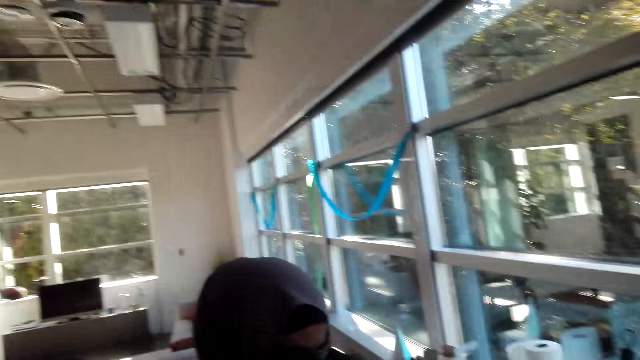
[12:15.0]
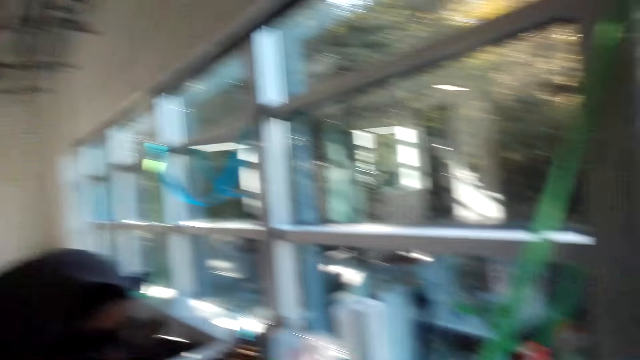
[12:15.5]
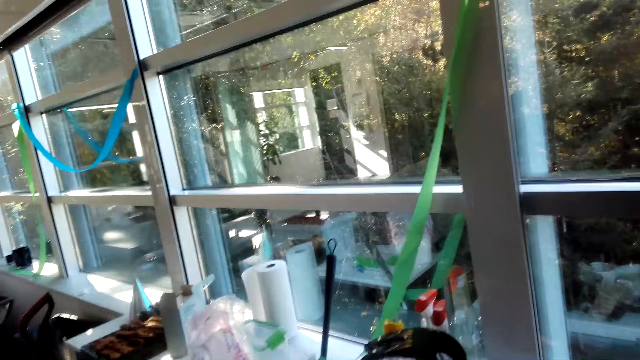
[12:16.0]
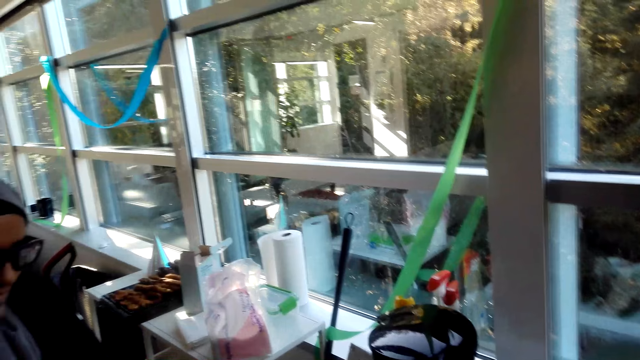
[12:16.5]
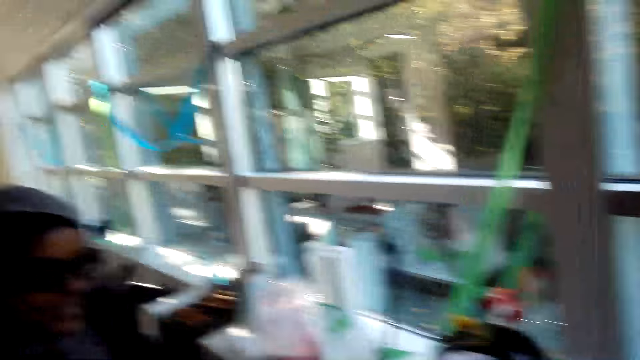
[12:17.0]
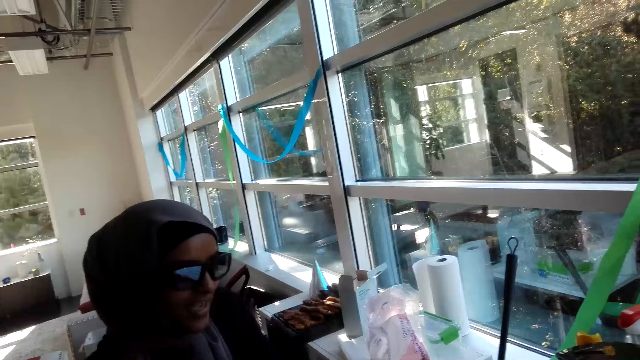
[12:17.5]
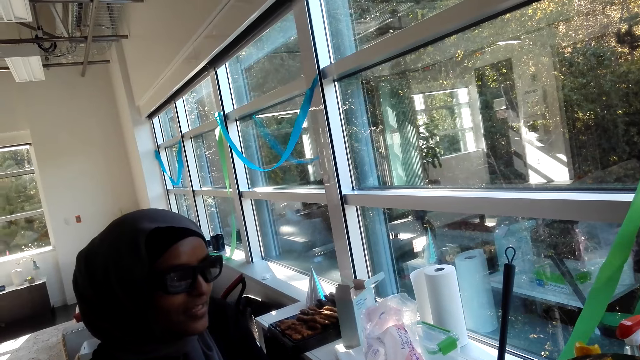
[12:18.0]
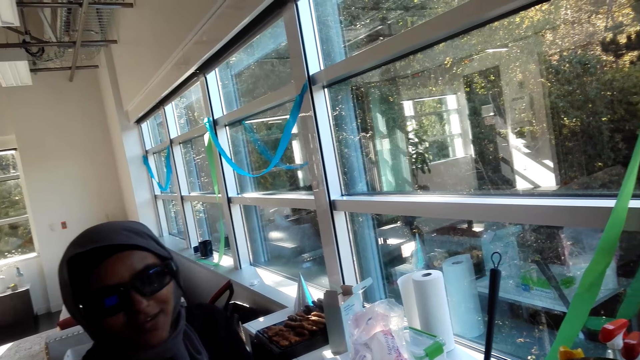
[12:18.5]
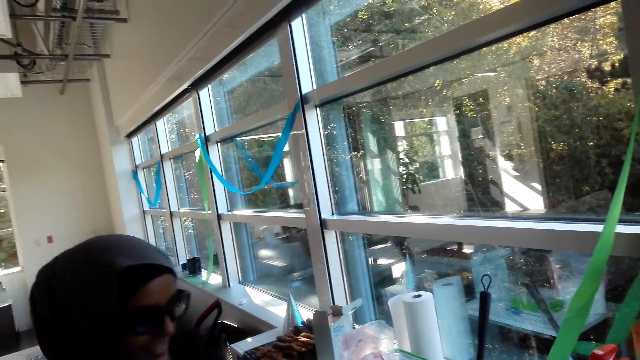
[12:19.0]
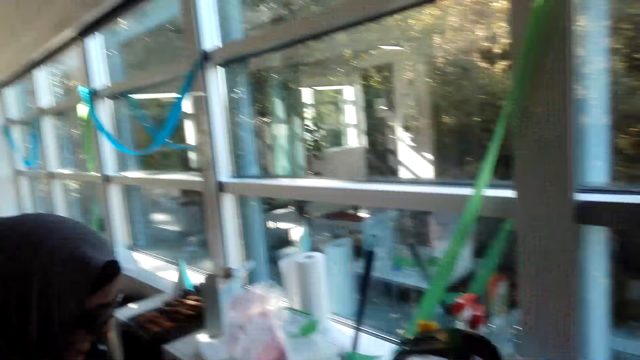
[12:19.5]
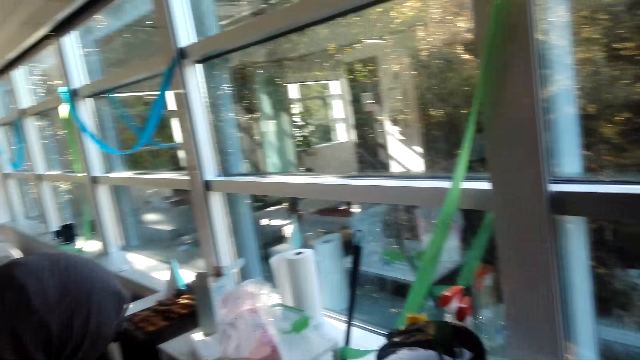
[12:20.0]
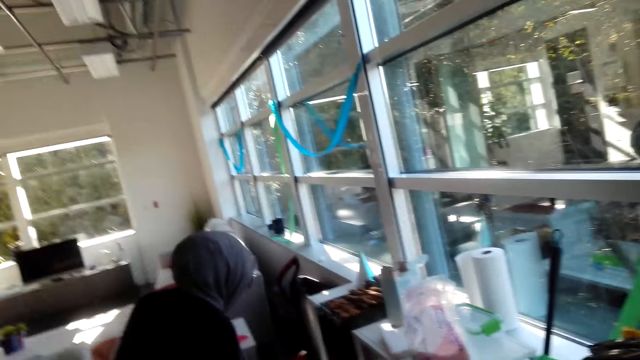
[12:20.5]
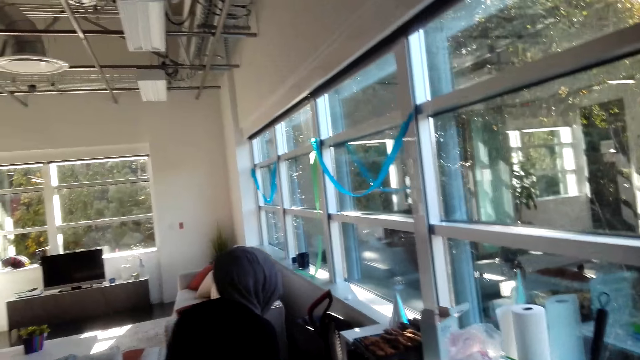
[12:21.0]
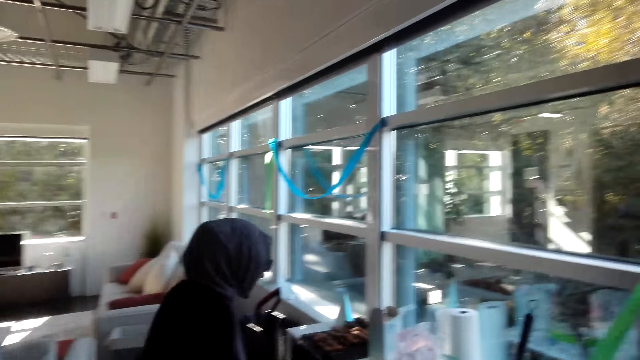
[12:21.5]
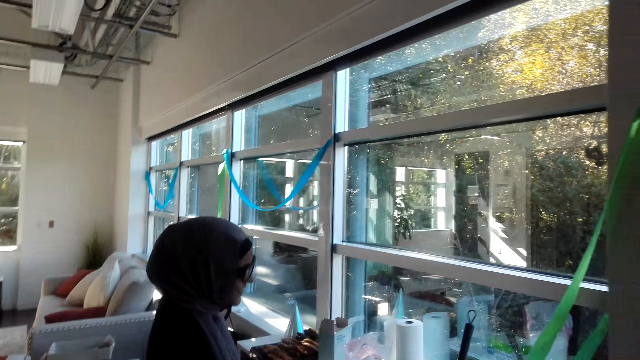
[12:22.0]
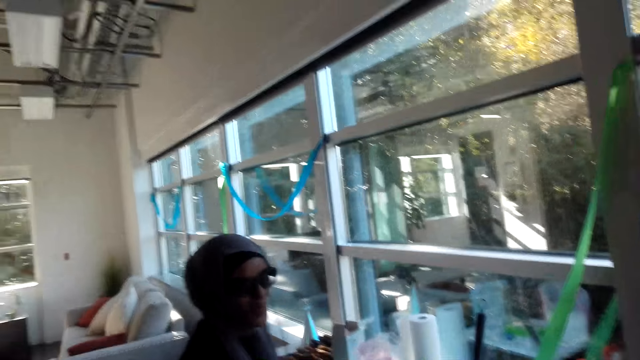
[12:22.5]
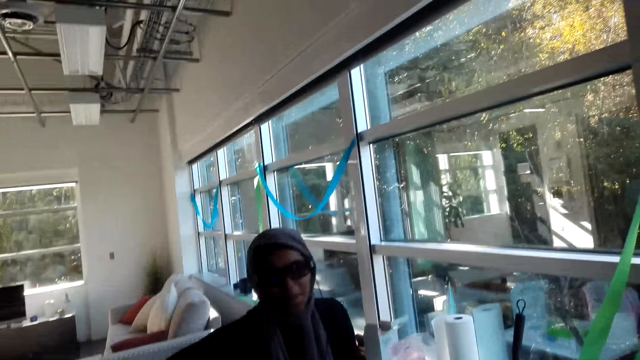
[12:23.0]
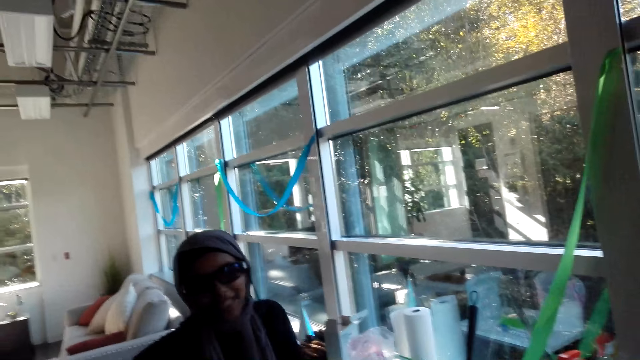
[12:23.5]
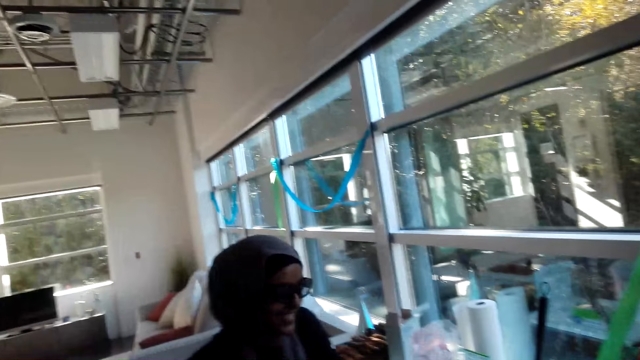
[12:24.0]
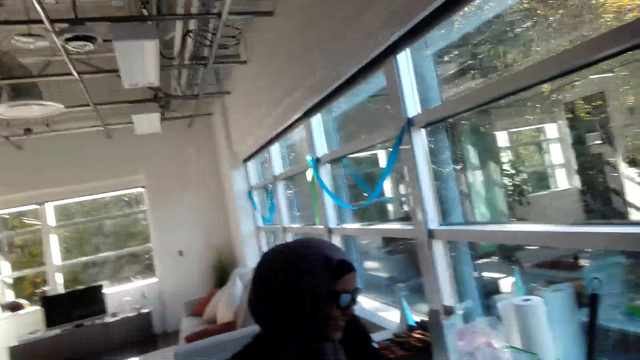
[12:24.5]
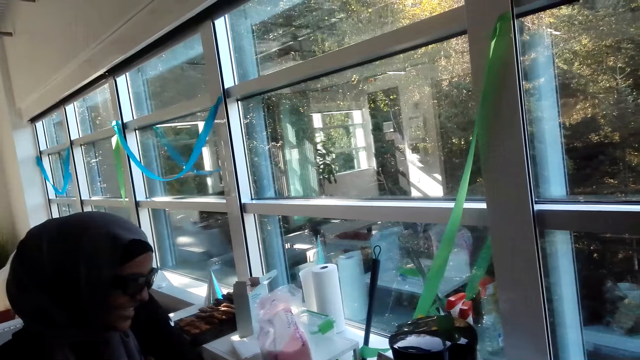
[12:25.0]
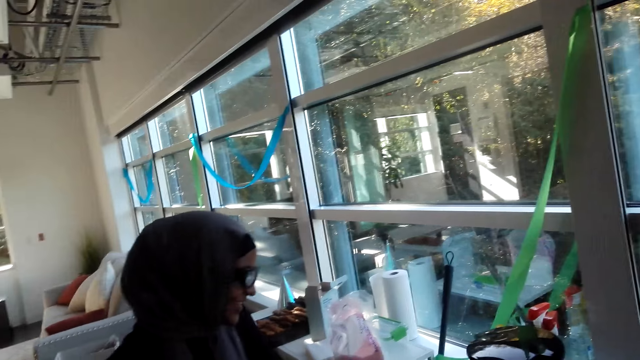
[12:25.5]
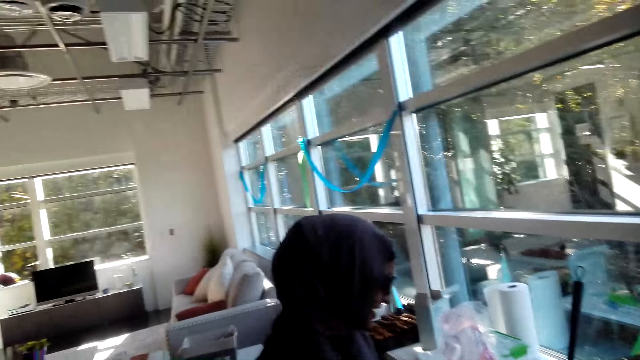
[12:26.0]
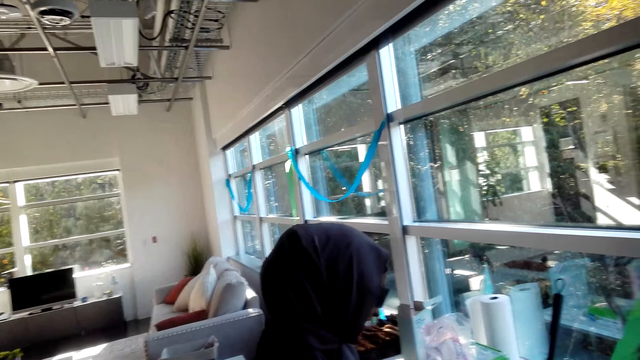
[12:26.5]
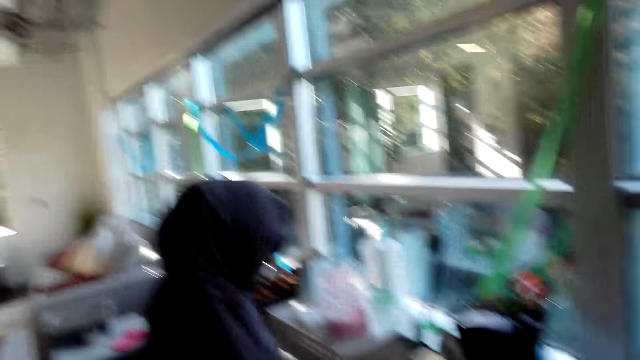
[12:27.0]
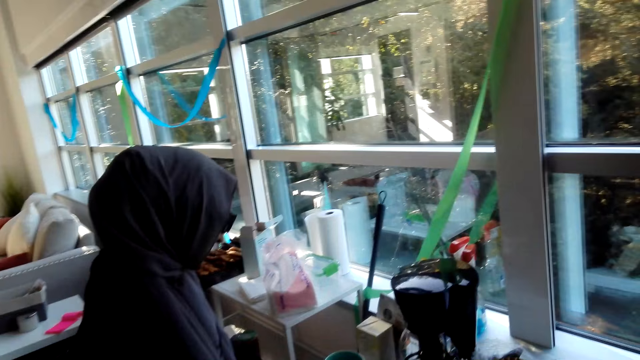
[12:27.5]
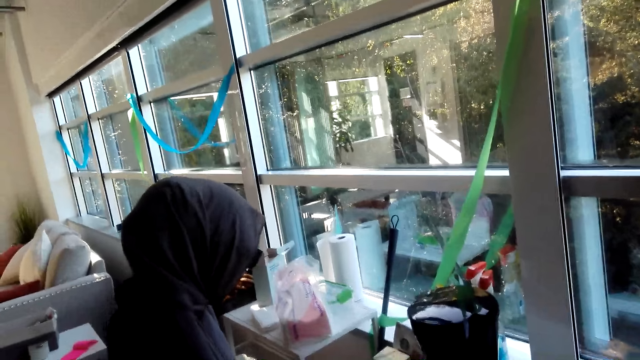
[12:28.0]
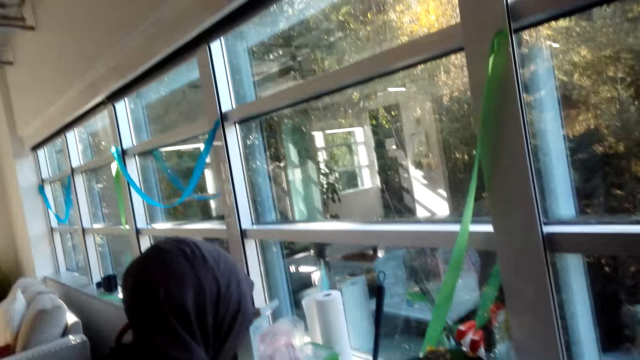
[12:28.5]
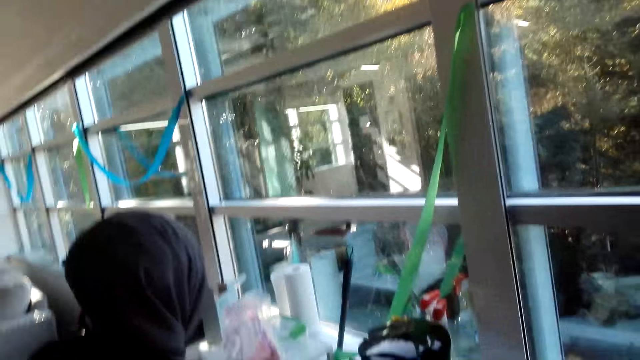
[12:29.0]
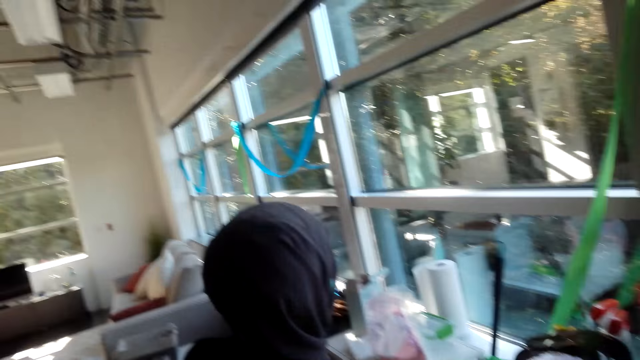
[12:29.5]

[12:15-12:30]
A lady walks around. The lady laughs. The camera wearer looks around.

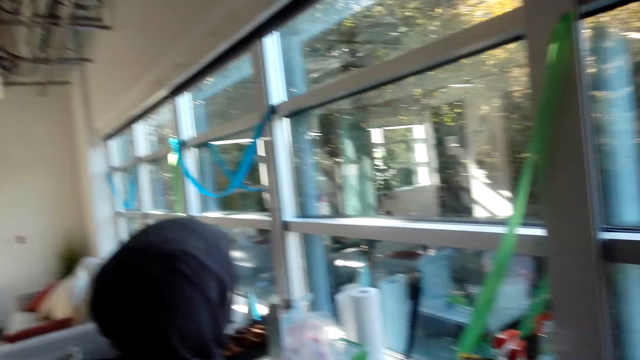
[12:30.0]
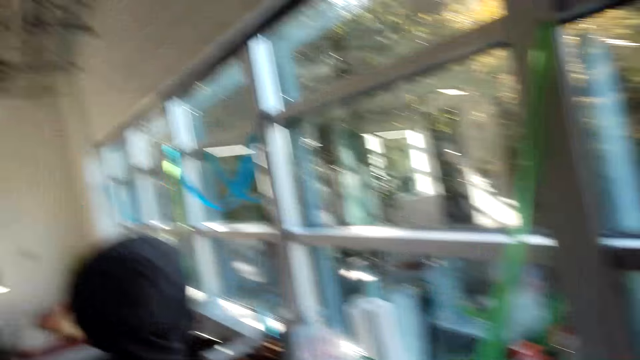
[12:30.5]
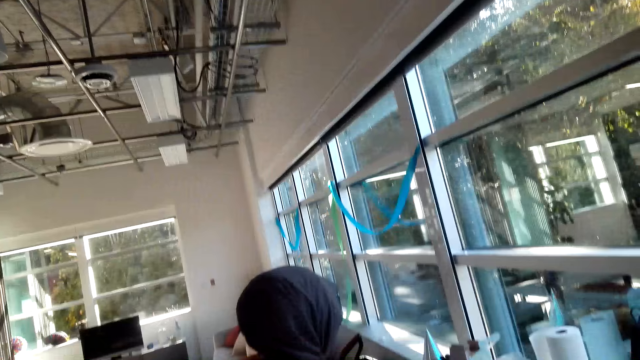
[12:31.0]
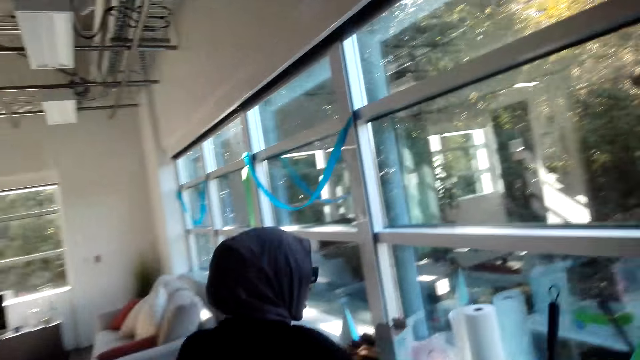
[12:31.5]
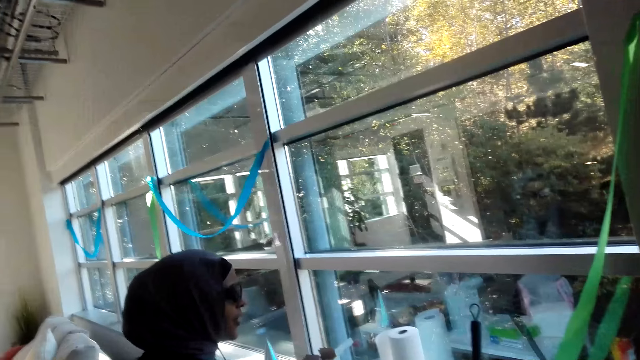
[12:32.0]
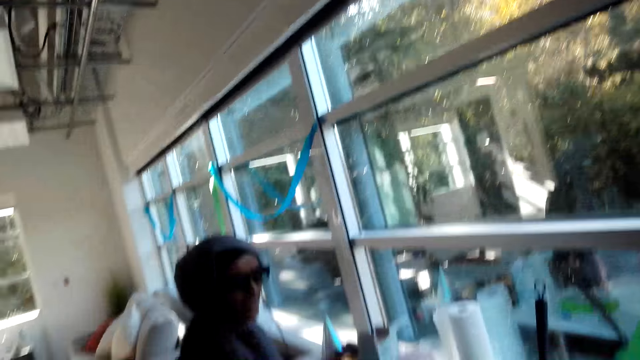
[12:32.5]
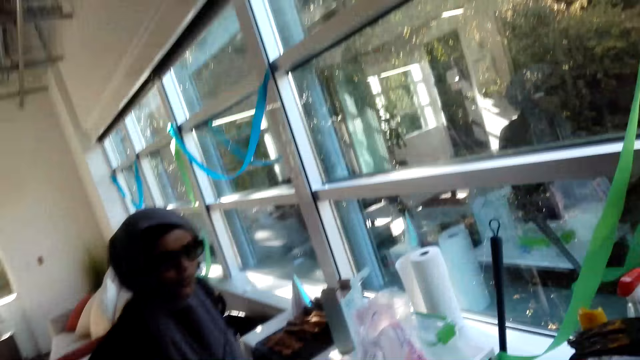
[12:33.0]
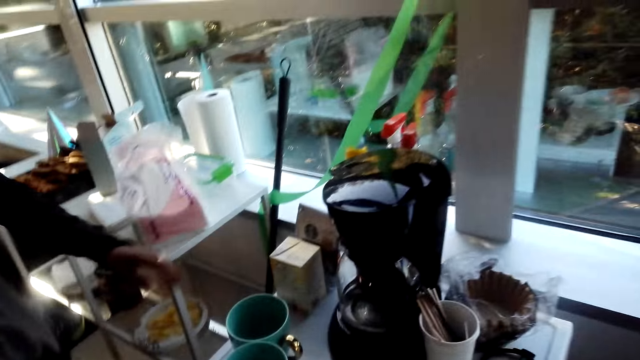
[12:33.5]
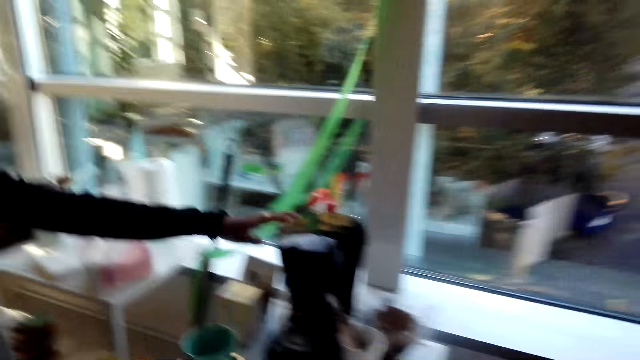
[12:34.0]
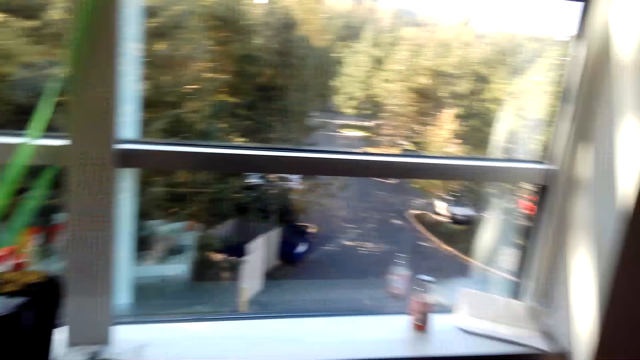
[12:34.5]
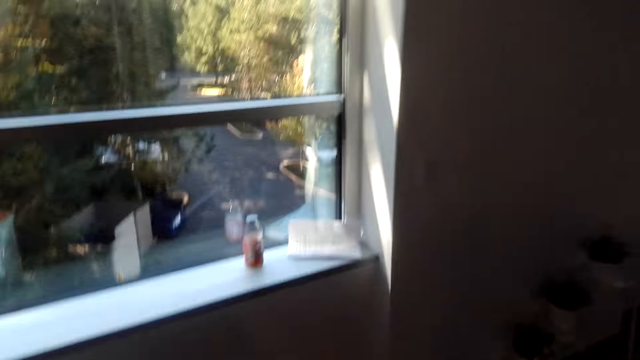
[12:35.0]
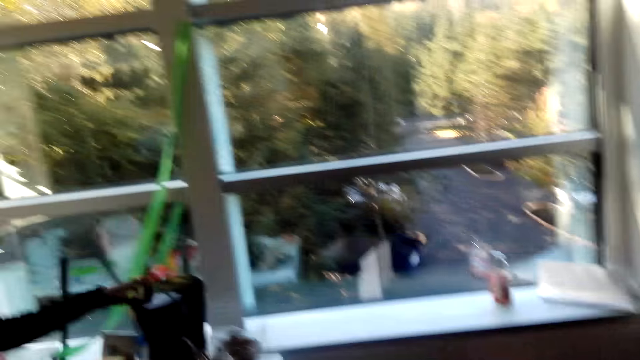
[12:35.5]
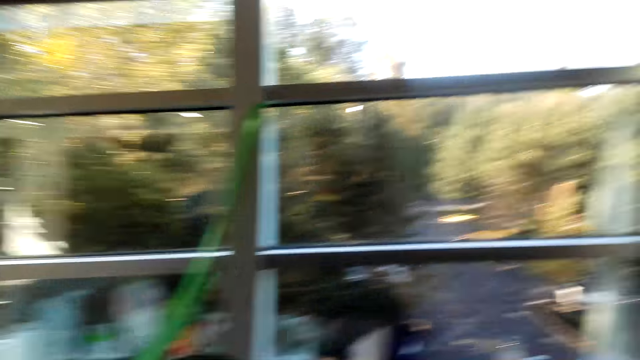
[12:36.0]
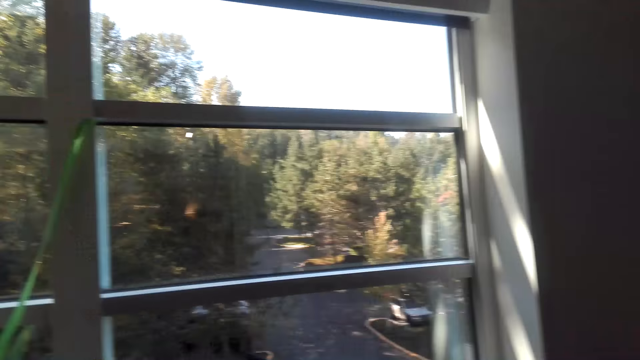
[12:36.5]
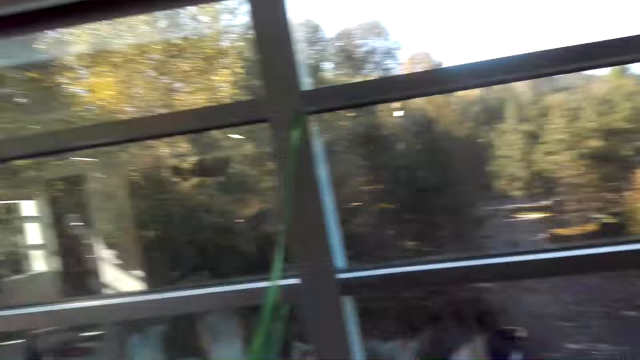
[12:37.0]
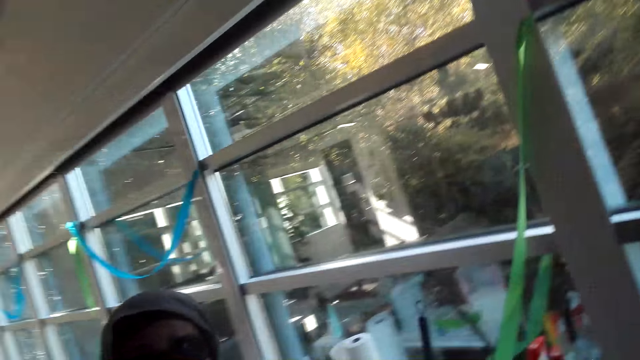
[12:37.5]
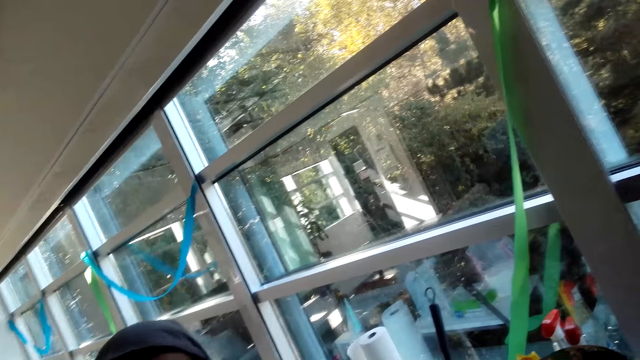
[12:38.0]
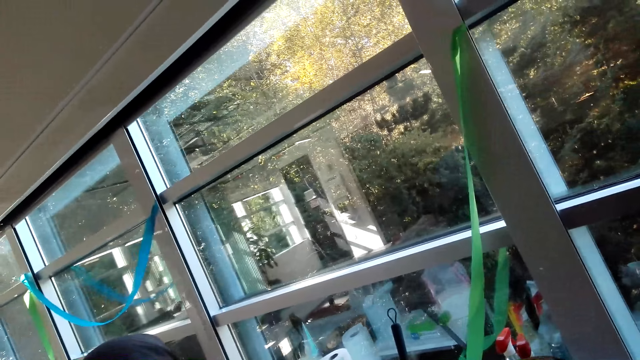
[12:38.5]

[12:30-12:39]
A lady holds a kettle. The camera wearer laughs and looks around.
